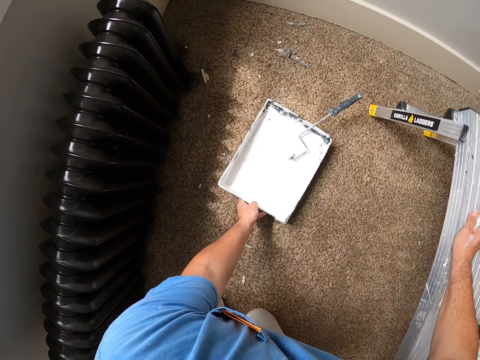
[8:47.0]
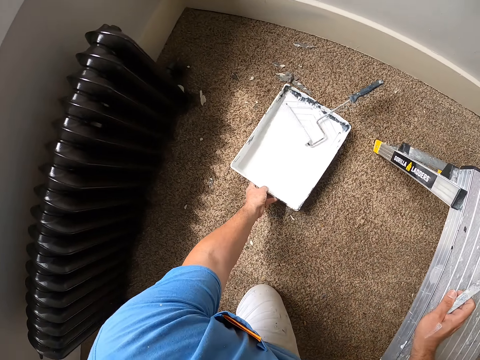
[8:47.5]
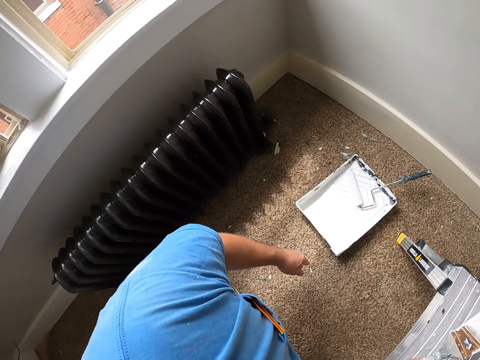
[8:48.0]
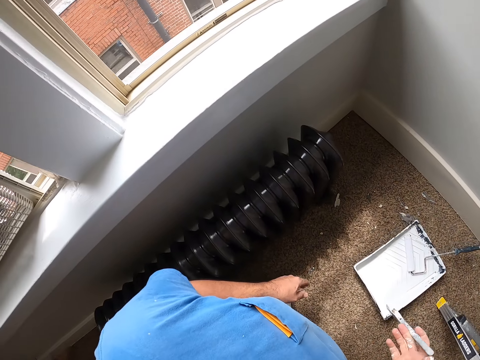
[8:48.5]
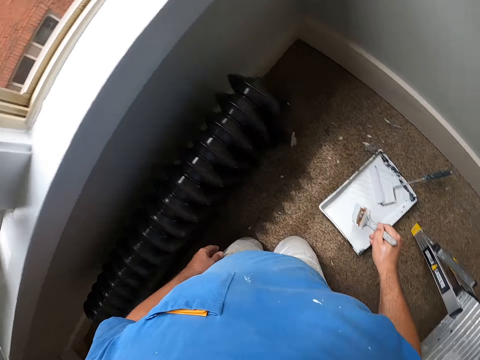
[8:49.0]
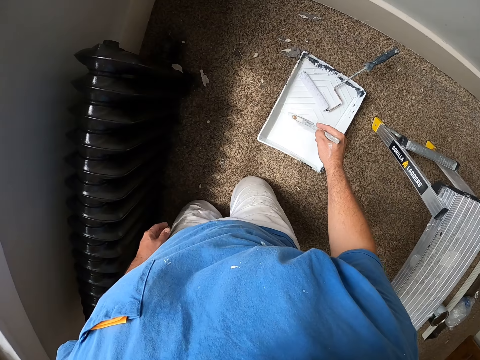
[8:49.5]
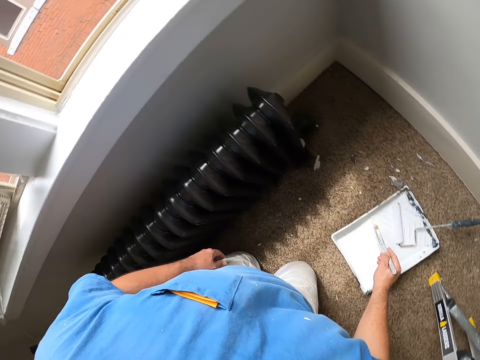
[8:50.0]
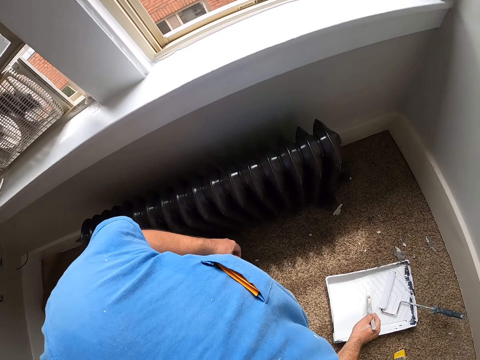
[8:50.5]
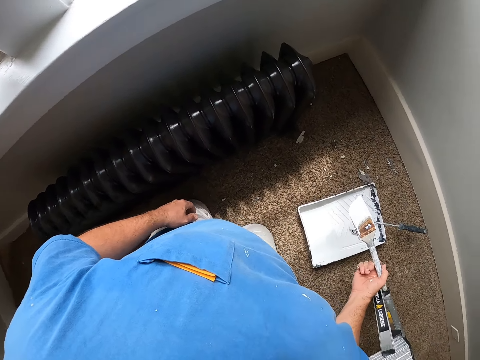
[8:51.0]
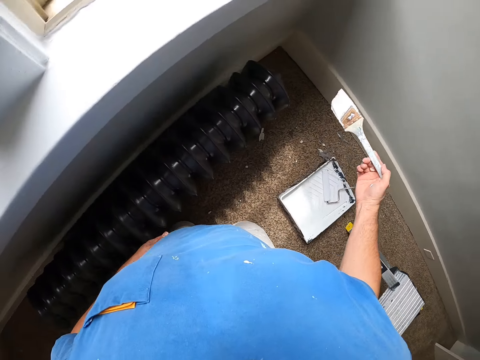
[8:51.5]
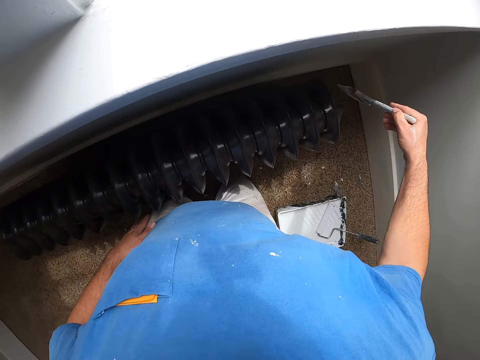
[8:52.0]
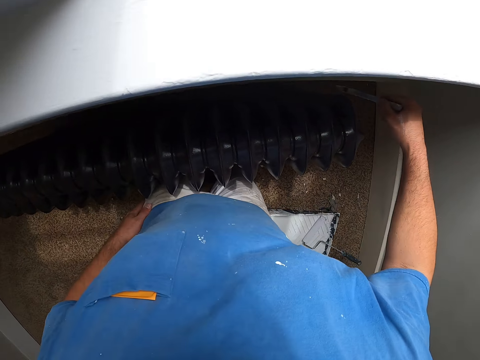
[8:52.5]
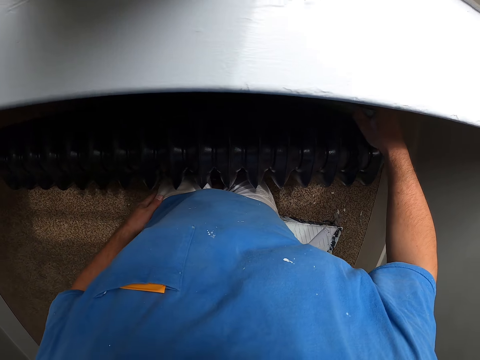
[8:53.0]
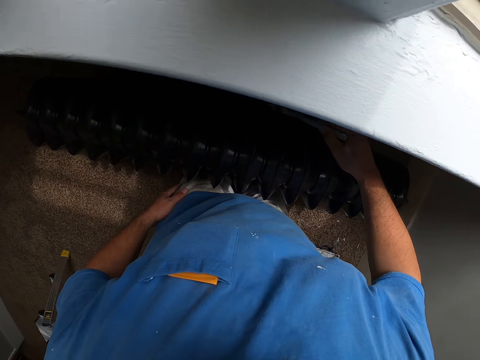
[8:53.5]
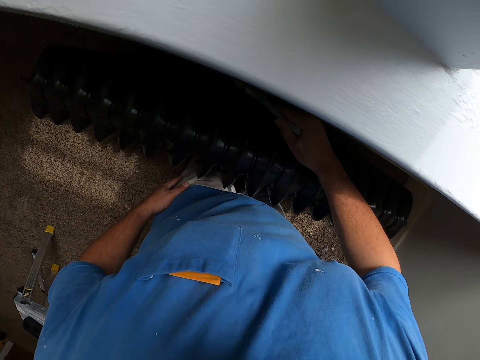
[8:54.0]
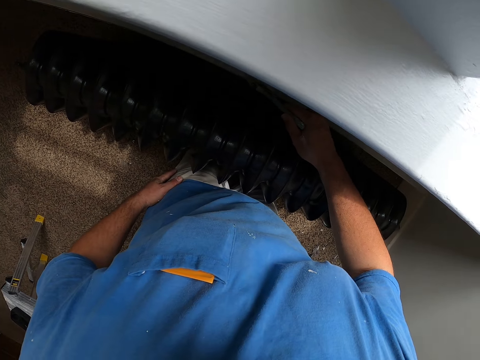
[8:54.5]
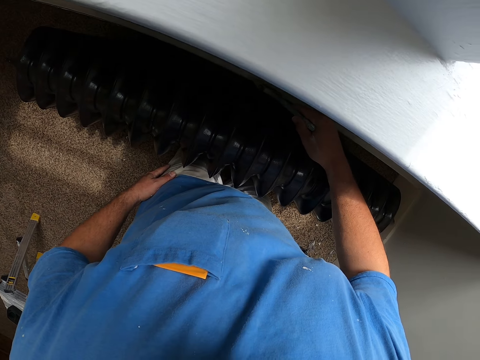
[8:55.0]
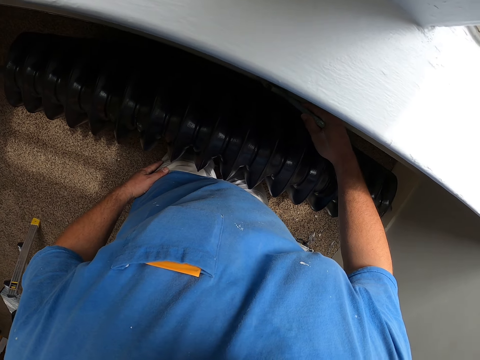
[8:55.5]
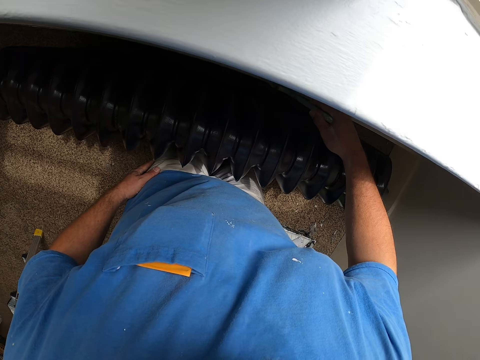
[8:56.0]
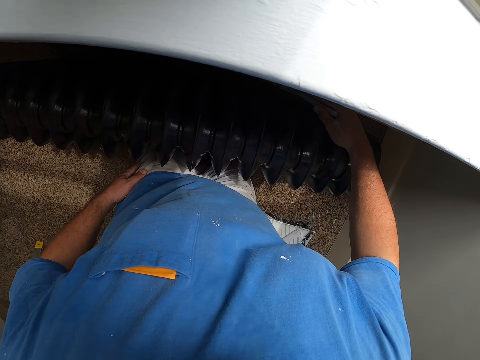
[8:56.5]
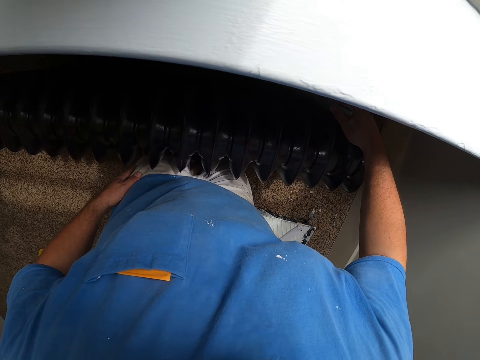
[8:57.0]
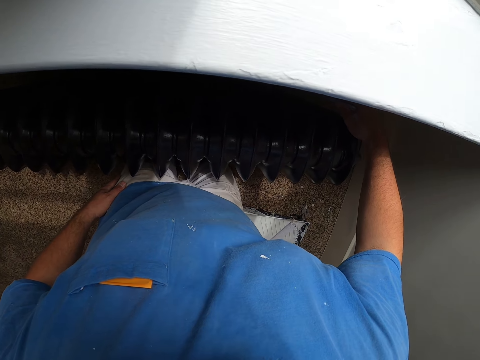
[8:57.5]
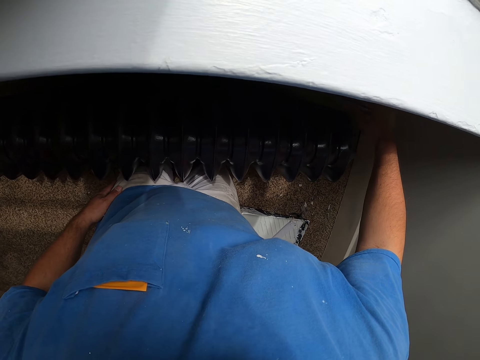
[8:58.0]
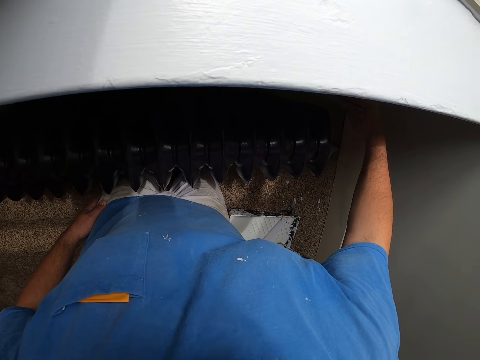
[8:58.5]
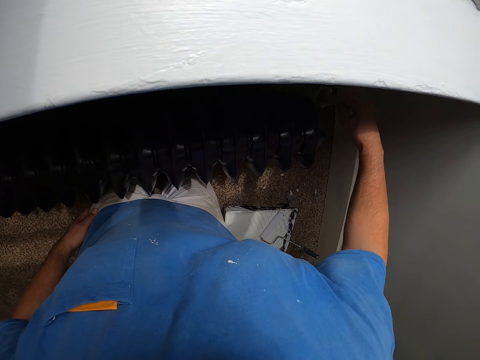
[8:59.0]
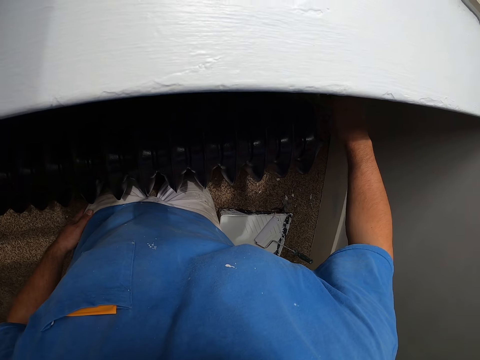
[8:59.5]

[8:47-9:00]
The camera wearer moves the paint bowl or can. They place a hand on a chair. They move towards the wall. They dip a paint brush in the paint can. They paint the baseboard.

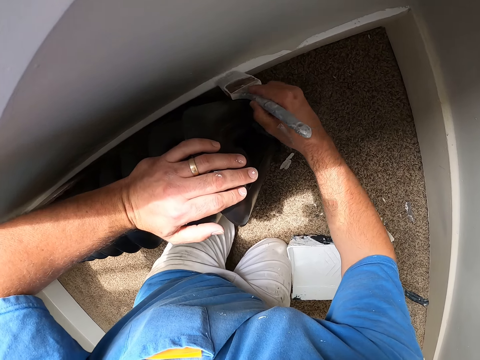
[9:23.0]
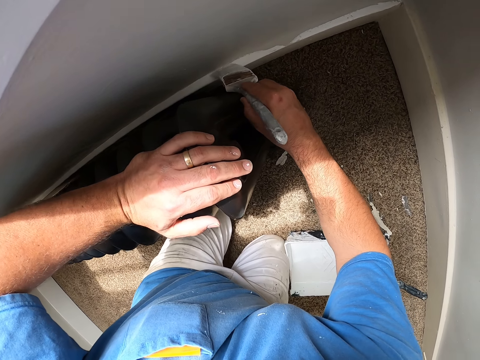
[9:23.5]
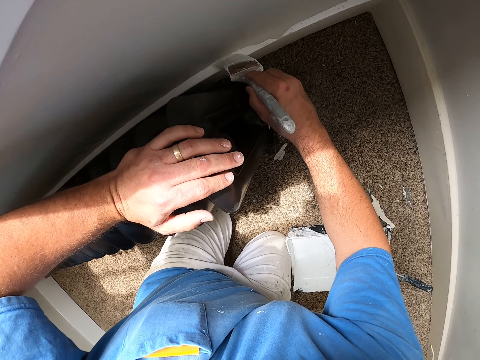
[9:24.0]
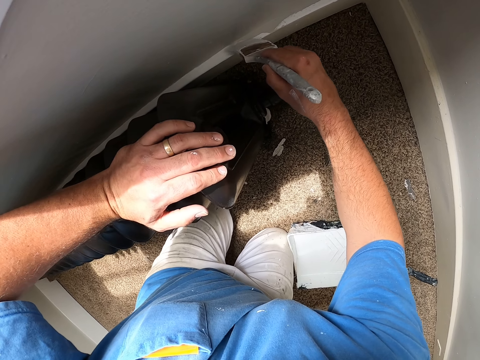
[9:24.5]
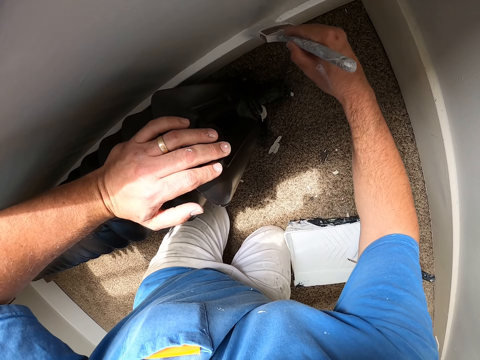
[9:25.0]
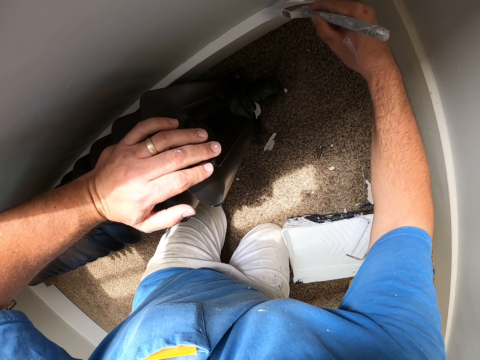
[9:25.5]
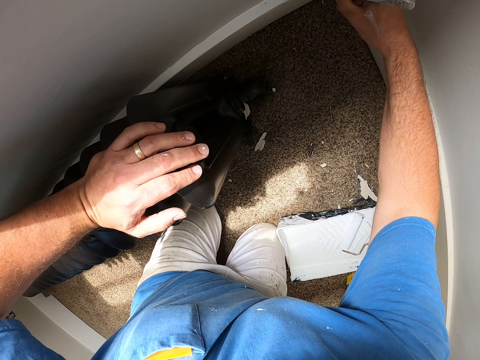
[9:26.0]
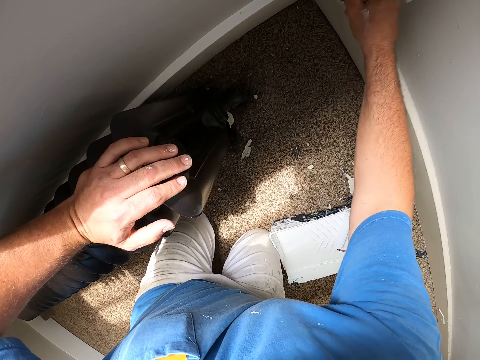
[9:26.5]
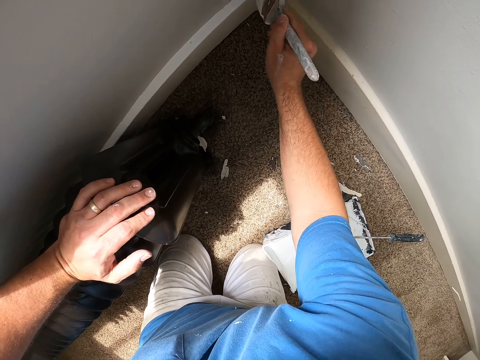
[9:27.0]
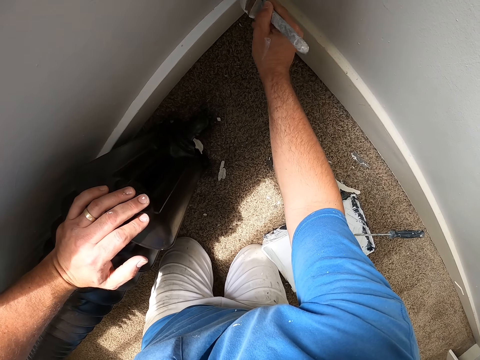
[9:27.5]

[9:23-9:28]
The camera wearer paints the baseboard.

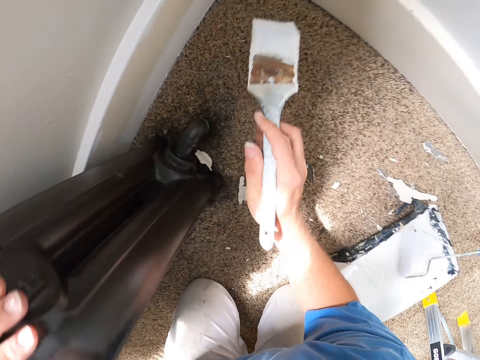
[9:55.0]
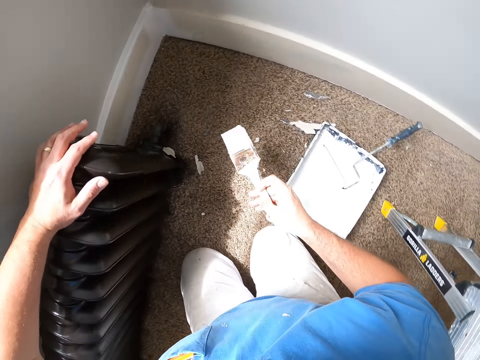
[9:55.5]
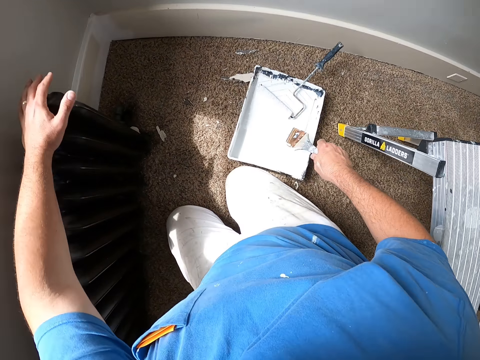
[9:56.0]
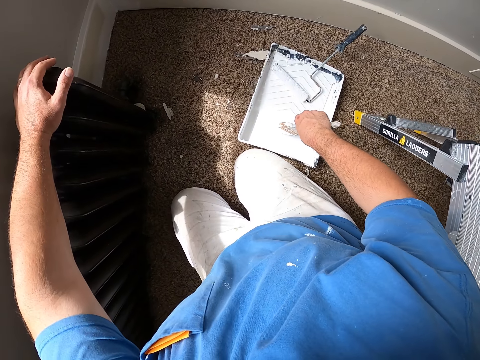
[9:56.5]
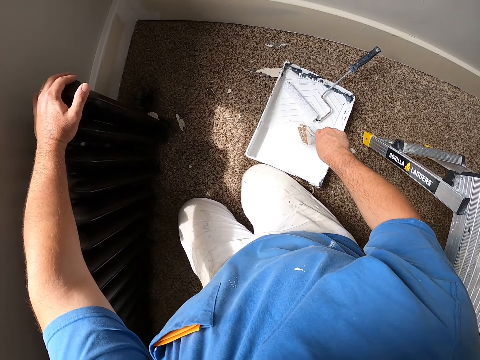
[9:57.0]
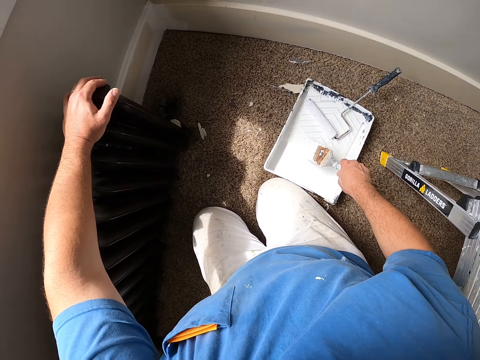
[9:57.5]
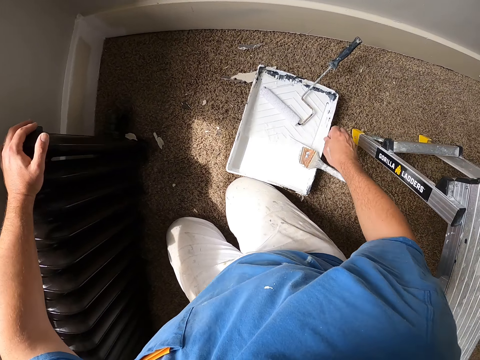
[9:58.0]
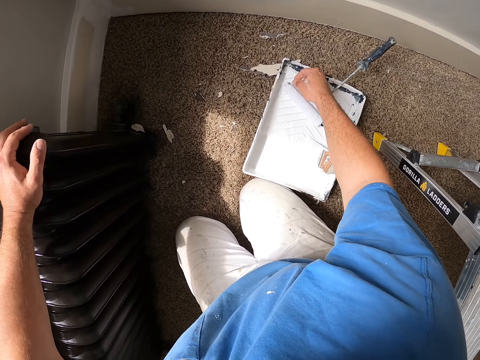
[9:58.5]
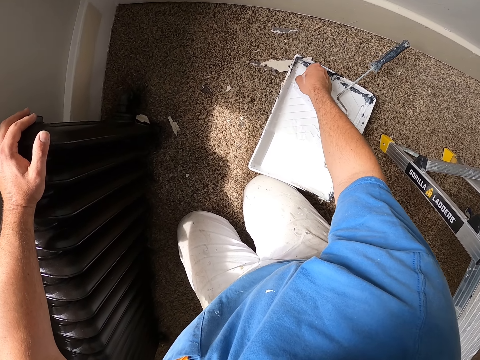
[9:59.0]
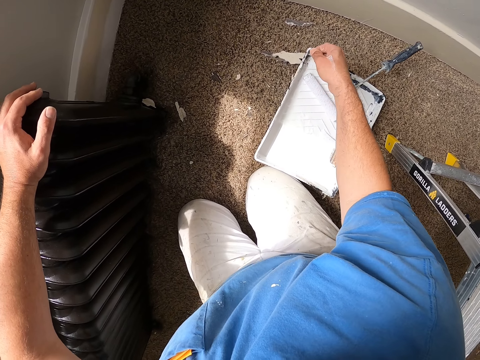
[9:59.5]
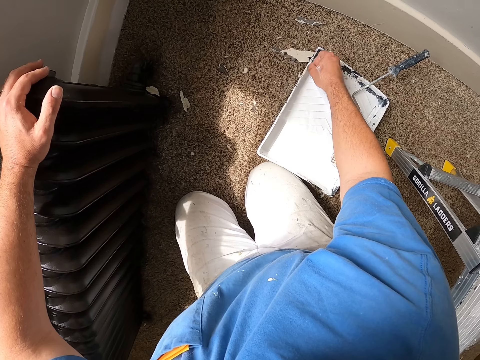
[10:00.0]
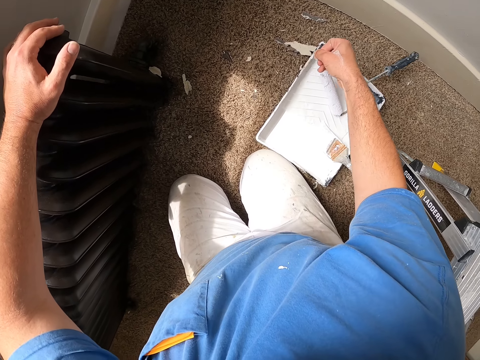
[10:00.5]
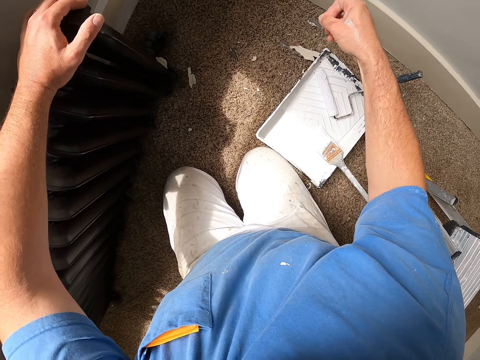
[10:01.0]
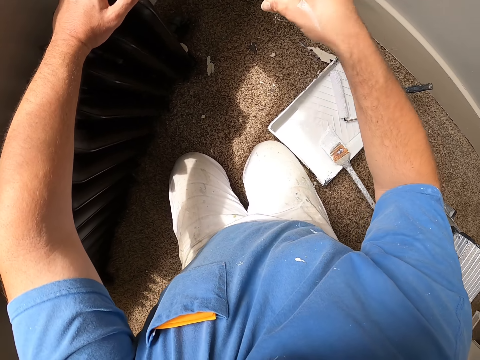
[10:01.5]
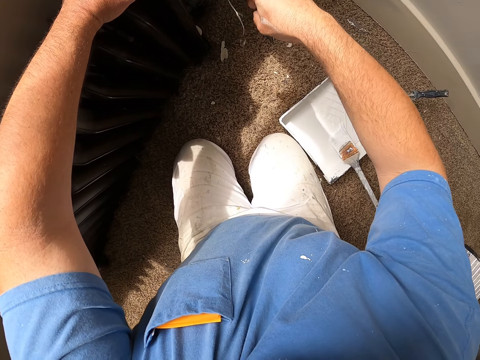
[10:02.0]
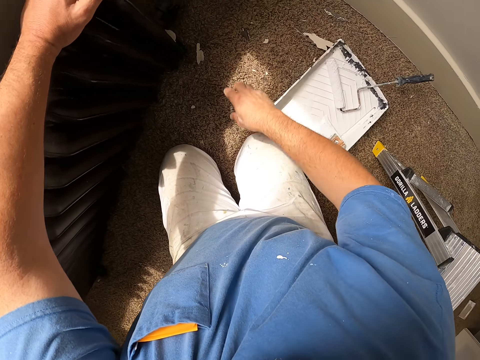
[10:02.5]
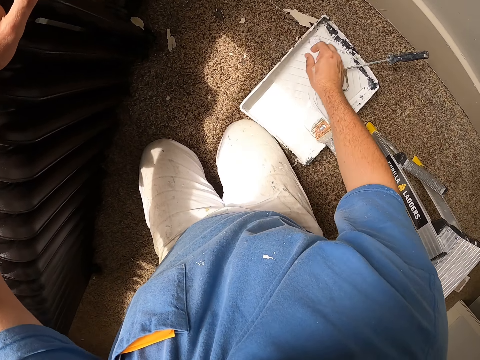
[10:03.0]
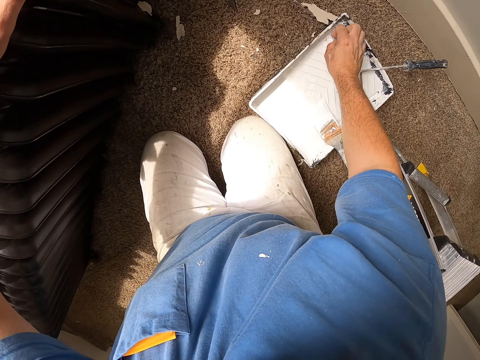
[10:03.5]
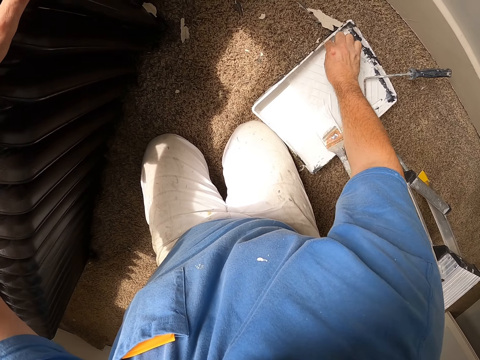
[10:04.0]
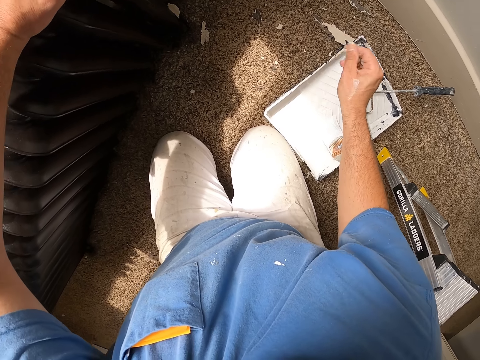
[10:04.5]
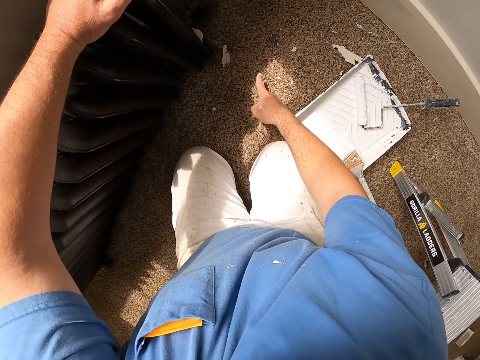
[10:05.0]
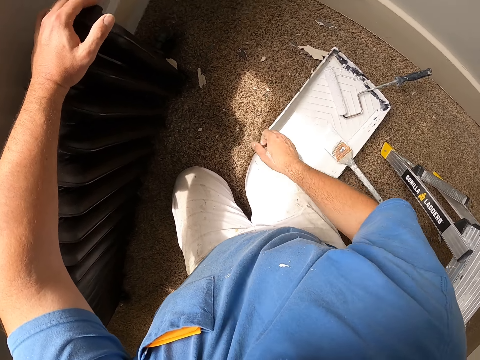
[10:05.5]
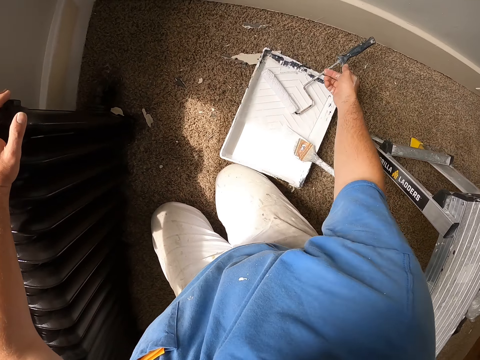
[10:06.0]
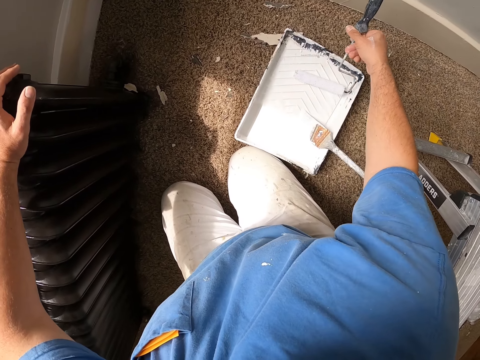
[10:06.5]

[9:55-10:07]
The camera wearer dips a brush in a paint tray. They drop the paint brush. They insert fingers in the paint and remove thread from the paint. They touch the floor with a finger.
